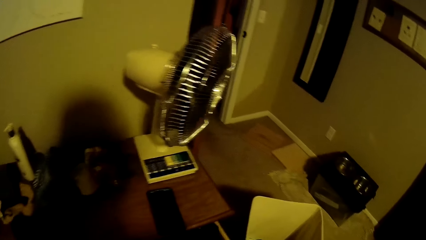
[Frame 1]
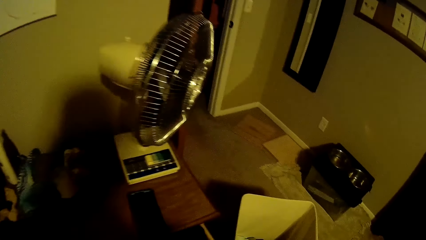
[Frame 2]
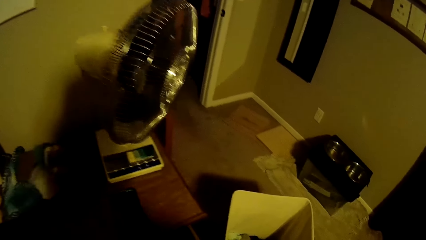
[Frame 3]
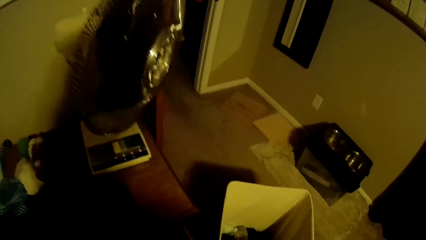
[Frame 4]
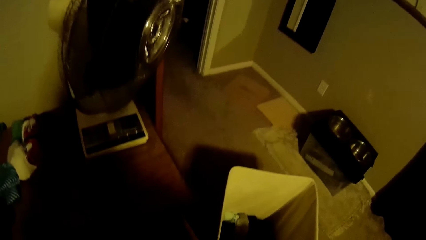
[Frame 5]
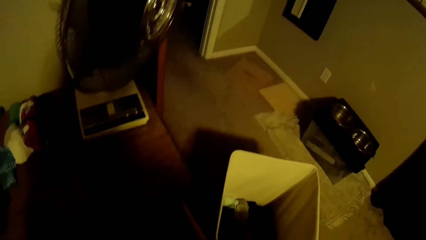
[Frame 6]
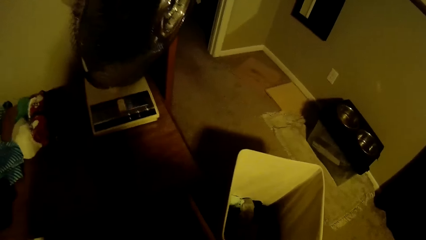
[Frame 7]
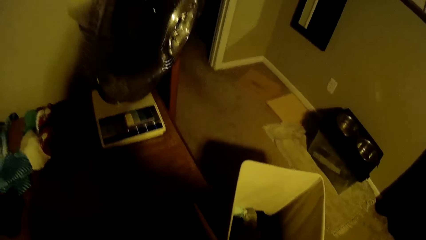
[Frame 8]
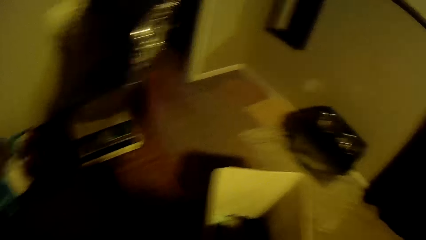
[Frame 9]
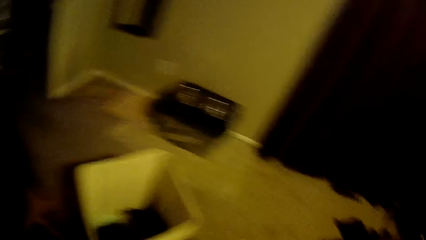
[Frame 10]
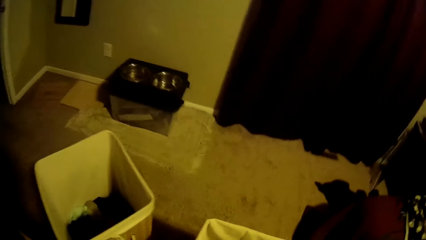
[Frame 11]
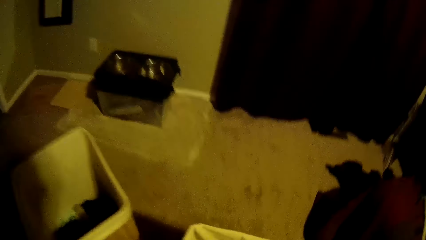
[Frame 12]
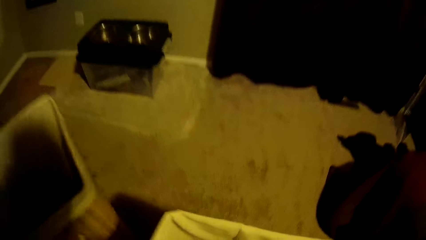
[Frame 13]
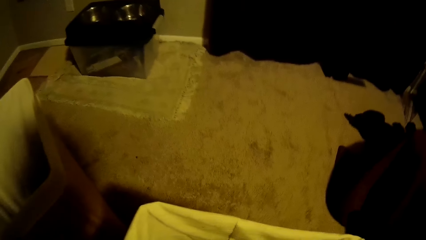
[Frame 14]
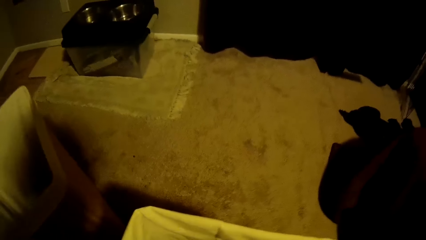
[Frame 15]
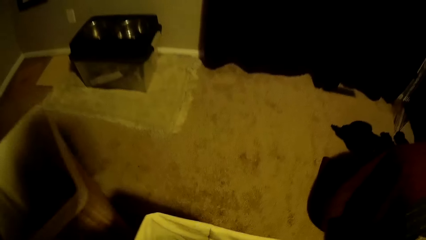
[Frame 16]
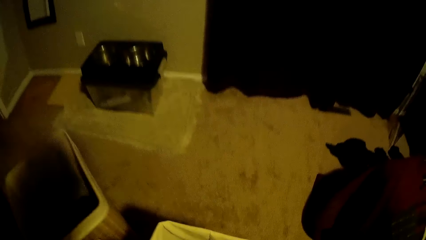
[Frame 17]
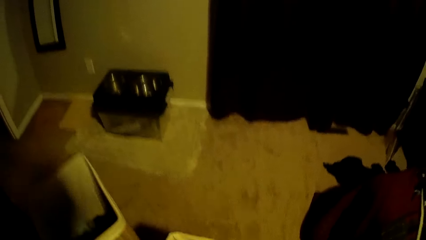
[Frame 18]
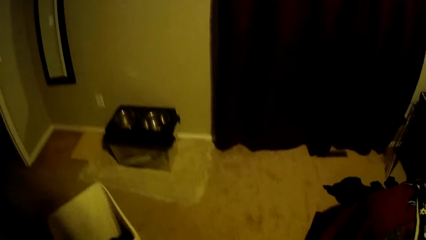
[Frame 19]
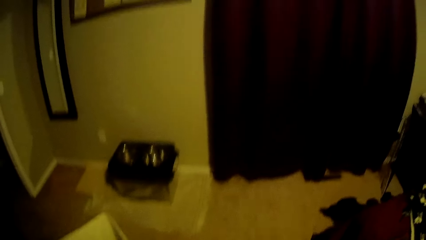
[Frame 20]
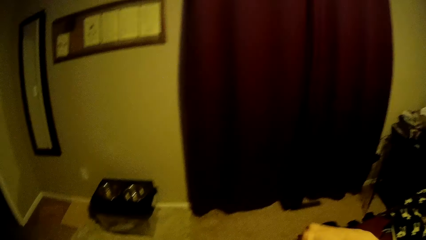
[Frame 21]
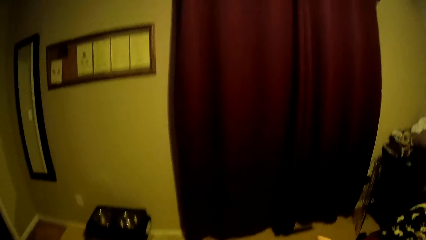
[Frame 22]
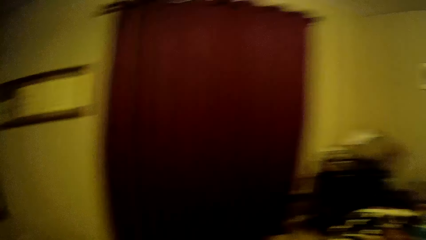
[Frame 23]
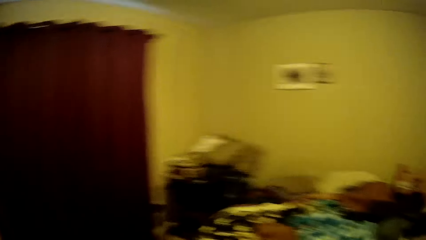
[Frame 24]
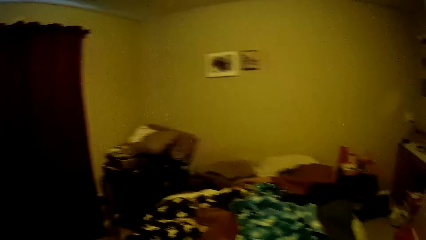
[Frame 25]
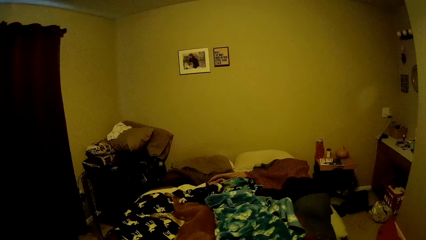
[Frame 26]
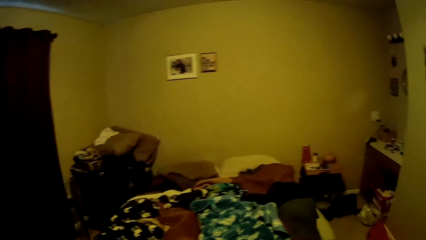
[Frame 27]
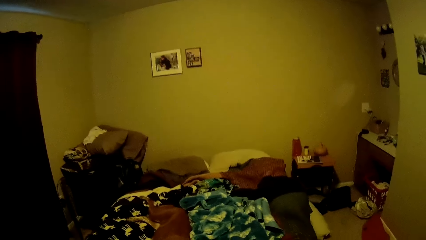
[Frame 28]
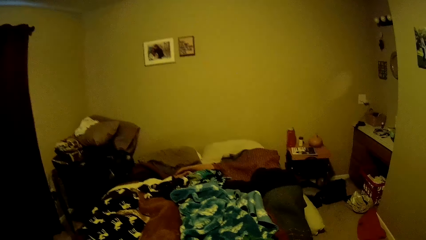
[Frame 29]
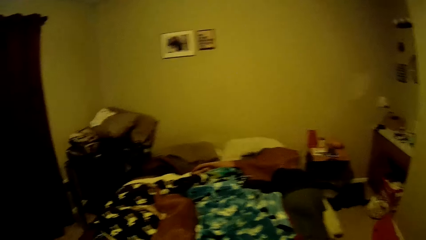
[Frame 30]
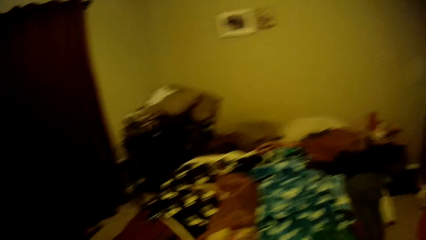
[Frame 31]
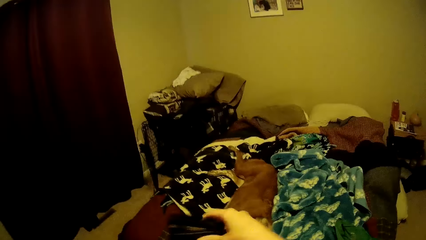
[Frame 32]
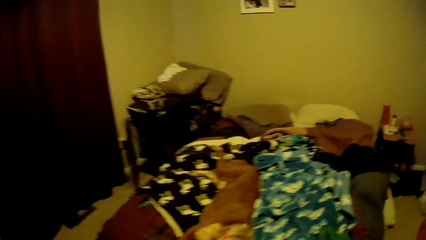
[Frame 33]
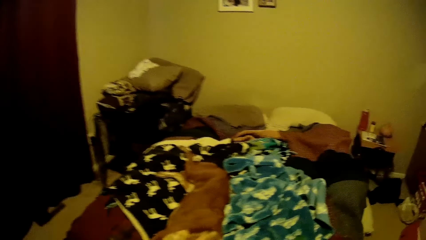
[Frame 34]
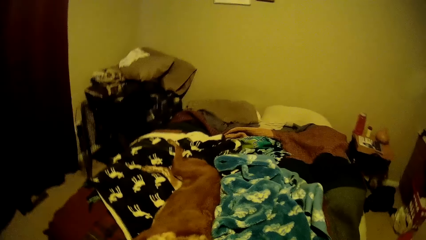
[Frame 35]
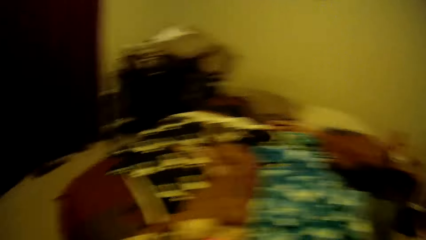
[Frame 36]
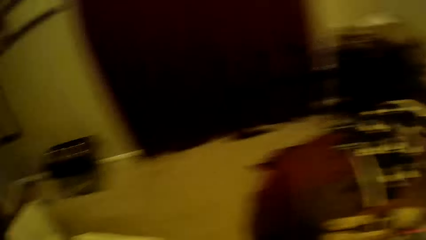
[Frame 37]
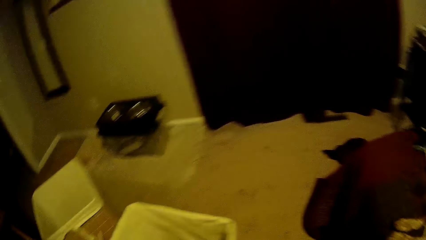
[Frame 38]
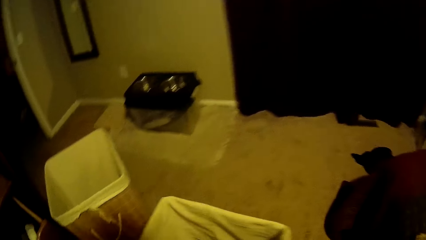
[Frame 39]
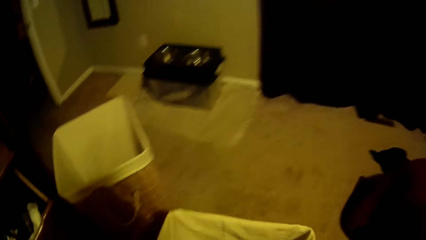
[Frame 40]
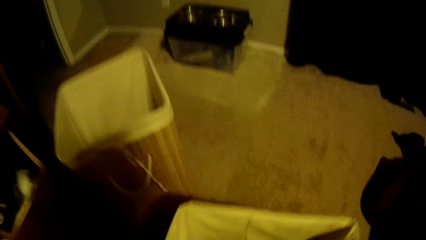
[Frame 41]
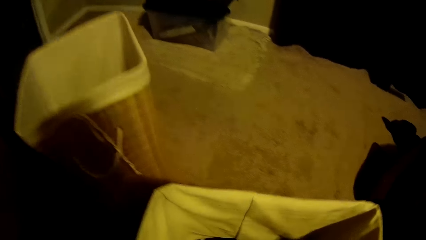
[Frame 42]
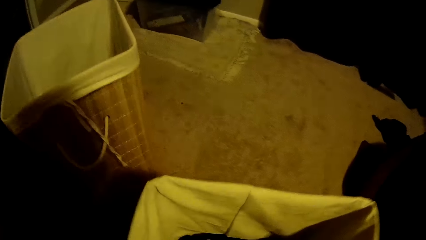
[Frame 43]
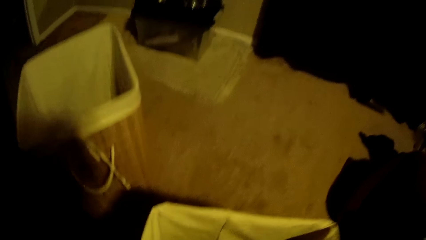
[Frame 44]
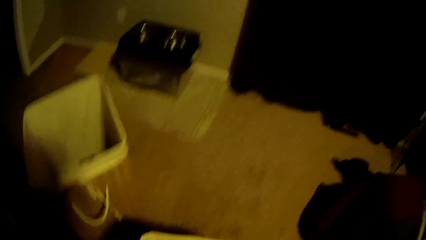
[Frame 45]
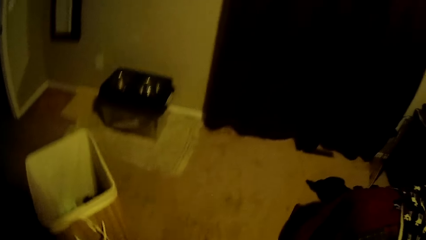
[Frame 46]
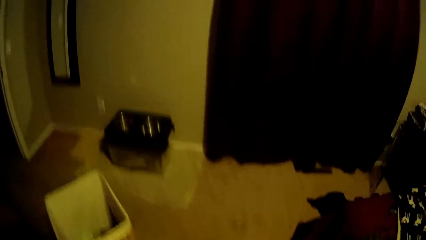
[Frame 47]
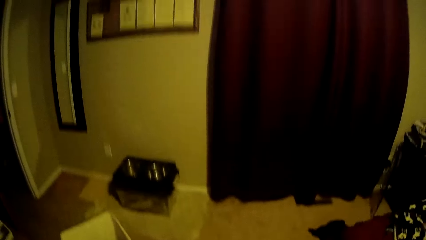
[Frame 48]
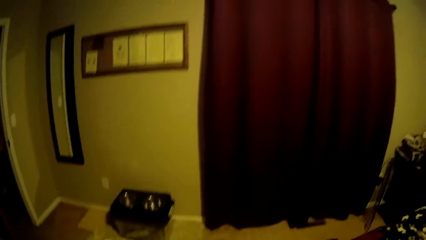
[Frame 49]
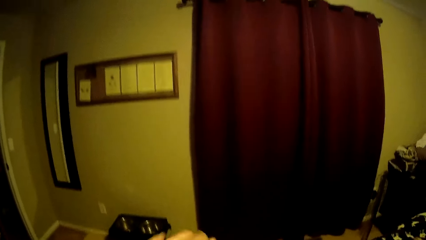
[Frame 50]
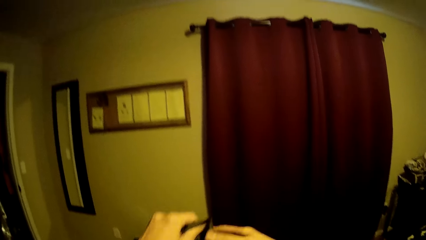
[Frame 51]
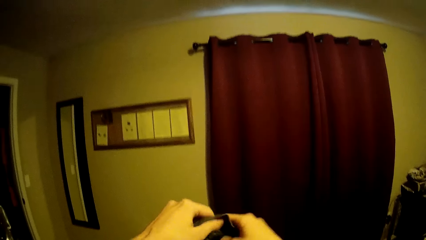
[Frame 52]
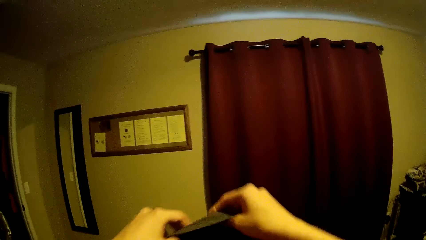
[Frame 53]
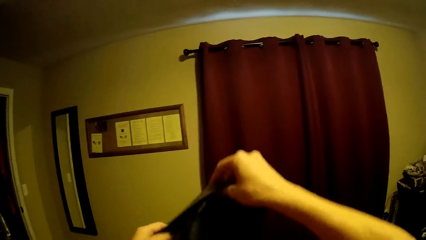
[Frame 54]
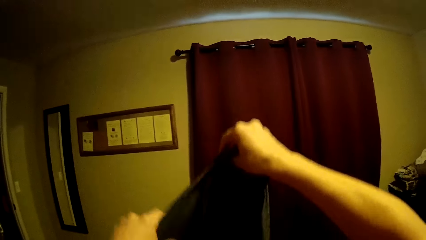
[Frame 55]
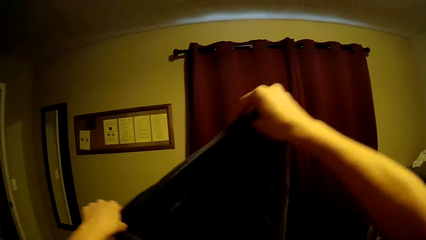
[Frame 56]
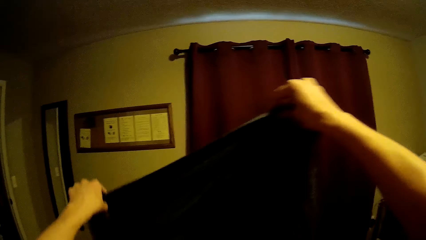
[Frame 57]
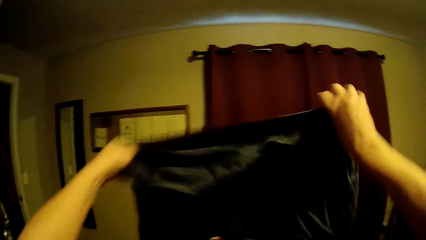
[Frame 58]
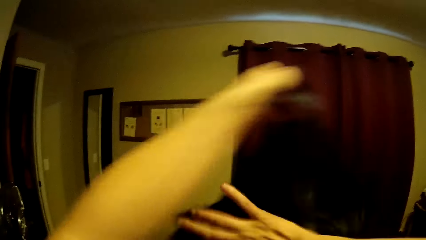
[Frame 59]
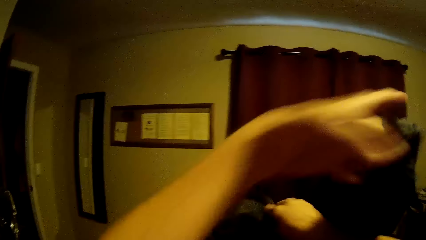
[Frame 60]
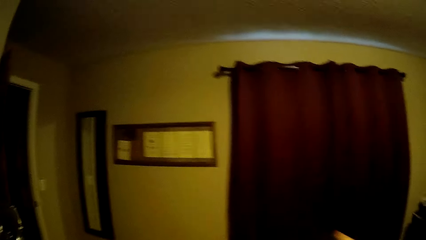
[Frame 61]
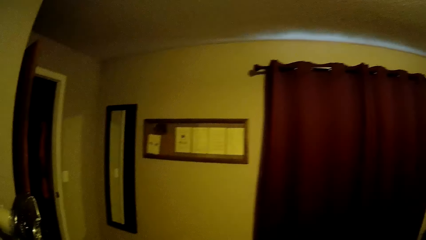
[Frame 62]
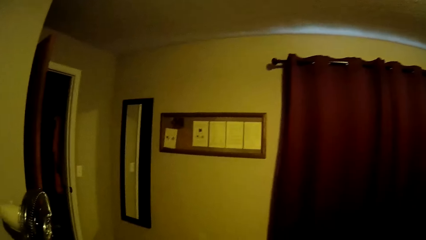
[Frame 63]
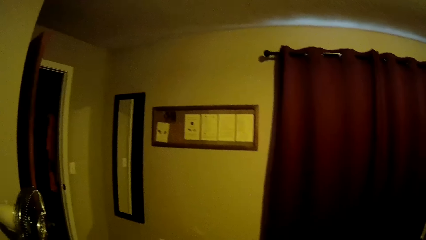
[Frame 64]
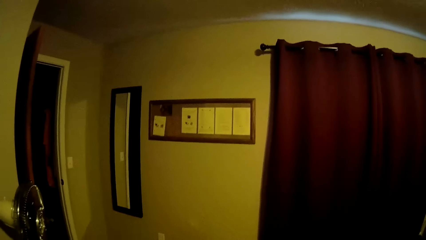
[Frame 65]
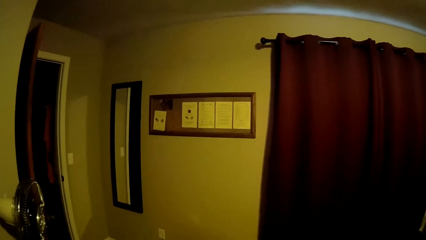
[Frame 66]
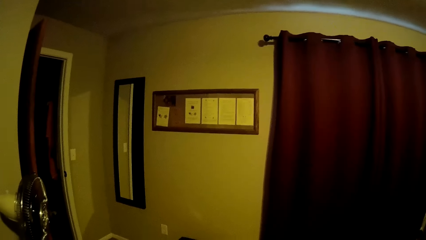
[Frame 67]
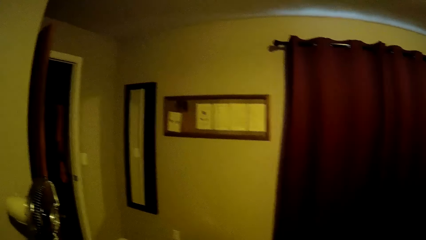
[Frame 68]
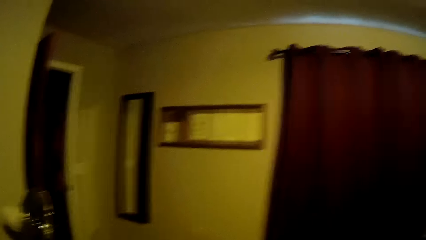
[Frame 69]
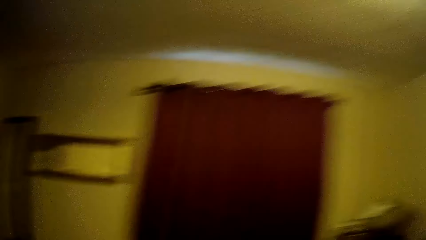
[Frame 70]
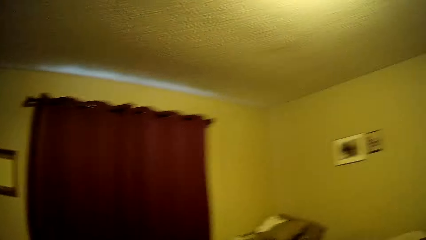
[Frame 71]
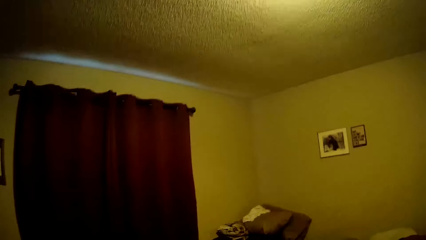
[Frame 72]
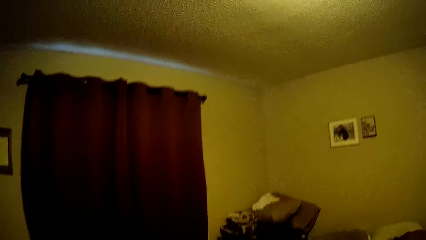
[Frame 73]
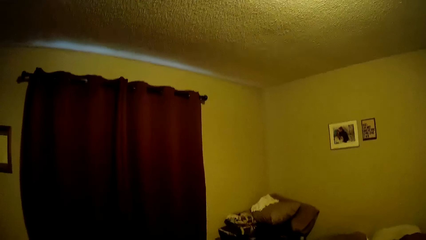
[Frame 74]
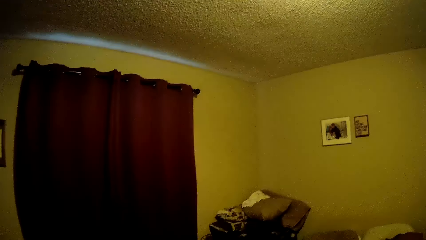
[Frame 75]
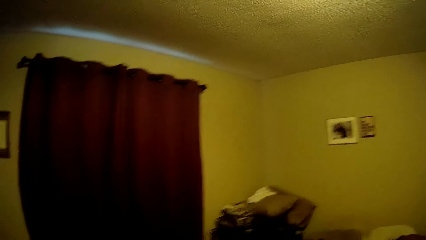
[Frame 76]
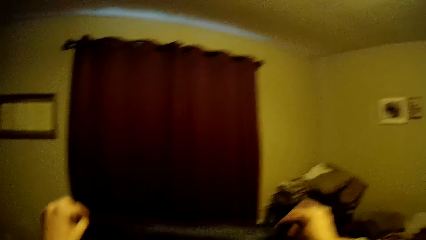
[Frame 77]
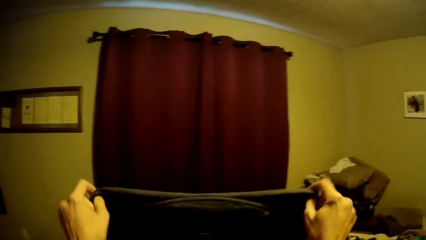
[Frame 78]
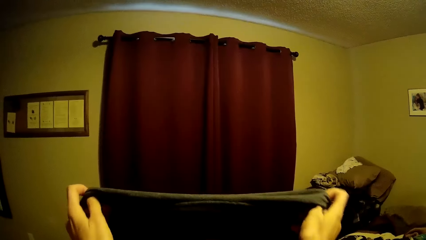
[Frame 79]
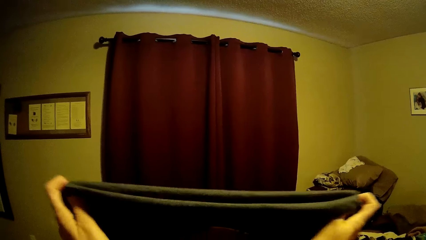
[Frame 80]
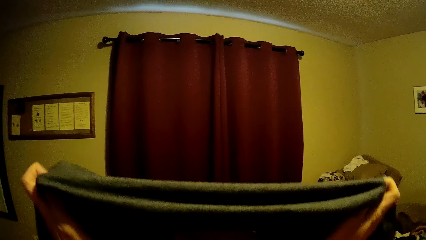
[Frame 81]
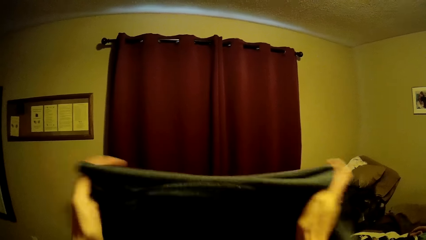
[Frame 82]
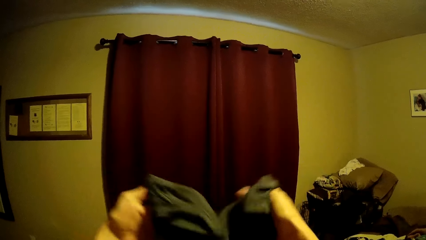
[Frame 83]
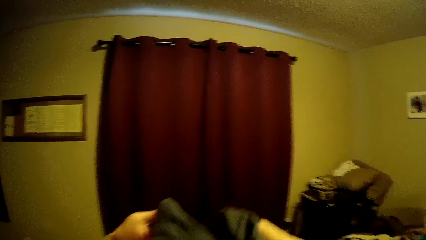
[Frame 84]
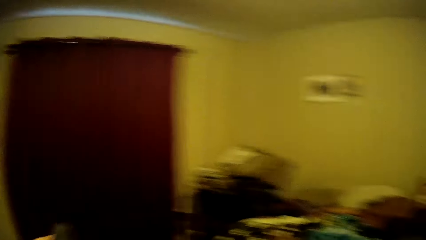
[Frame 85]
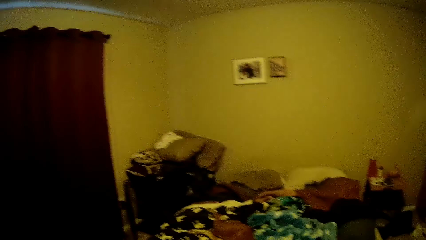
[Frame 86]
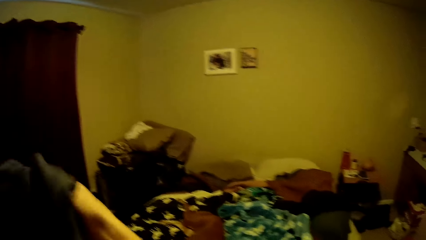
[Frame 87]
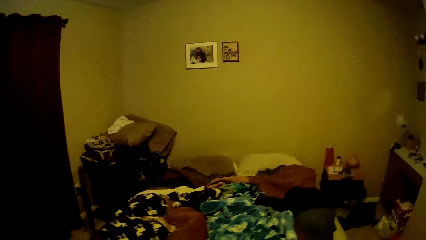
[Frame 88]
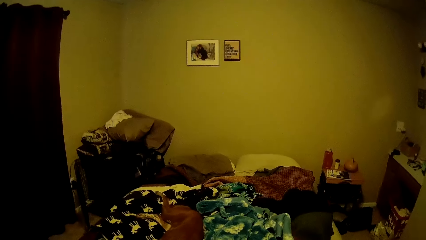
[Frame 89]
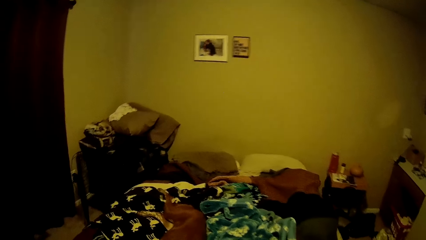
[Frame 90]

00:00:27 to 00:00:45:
The camera wearer picks up another cloth from the laundry basket. They drop the cloth on the bed. They pick up a t-shirt from the clothes hamper. They turn the shirt on the right side and fold the shirt.
